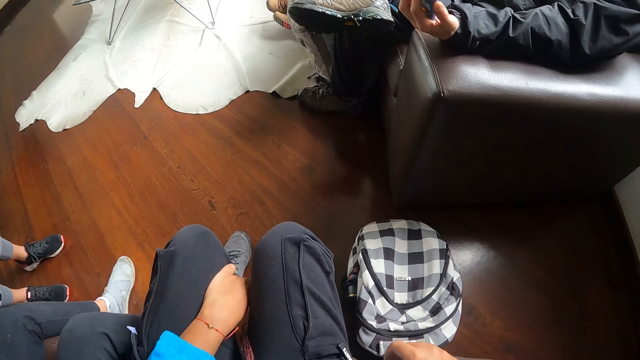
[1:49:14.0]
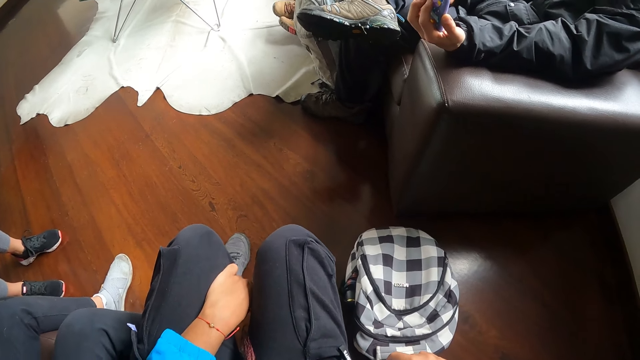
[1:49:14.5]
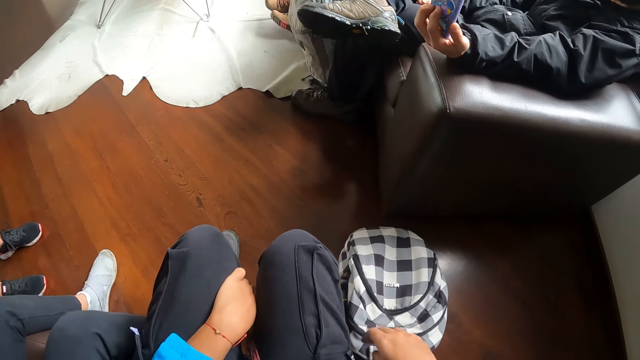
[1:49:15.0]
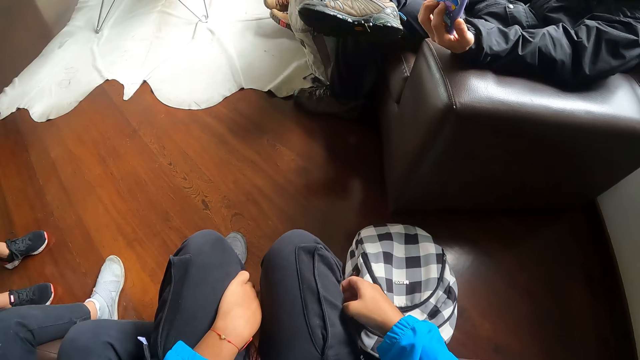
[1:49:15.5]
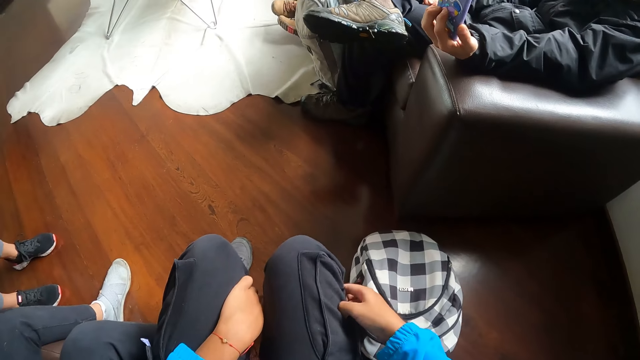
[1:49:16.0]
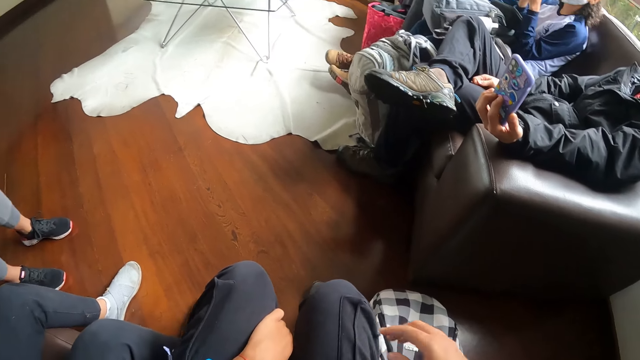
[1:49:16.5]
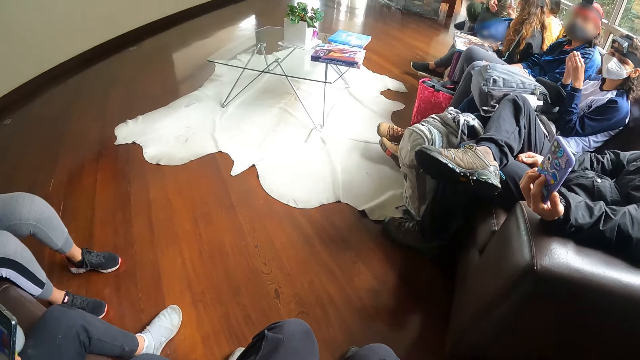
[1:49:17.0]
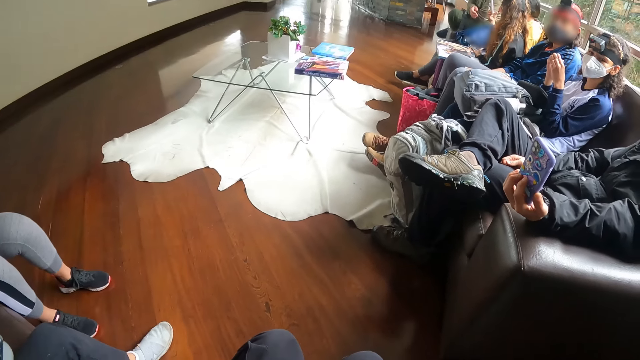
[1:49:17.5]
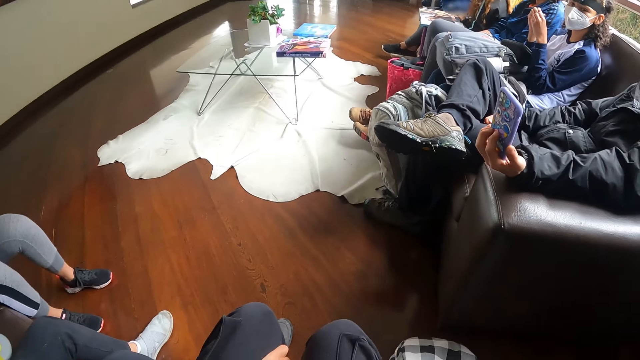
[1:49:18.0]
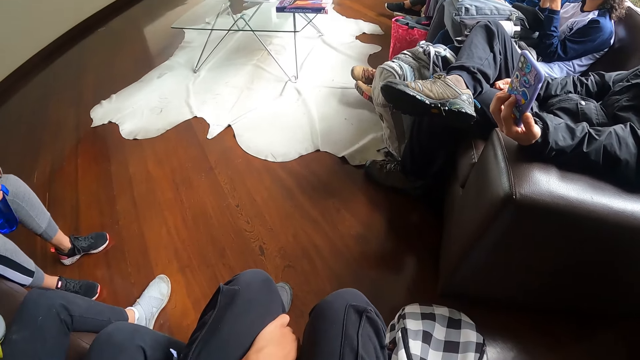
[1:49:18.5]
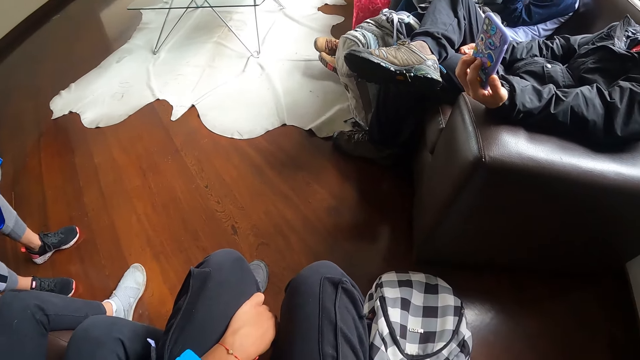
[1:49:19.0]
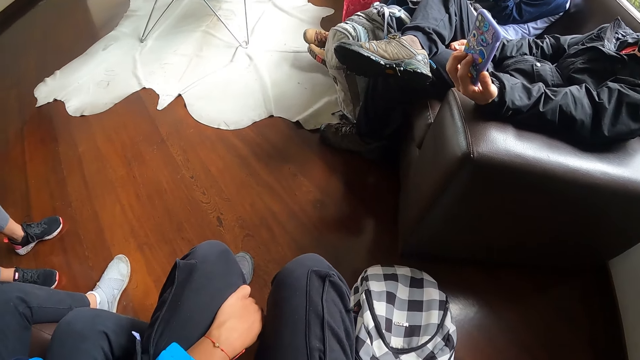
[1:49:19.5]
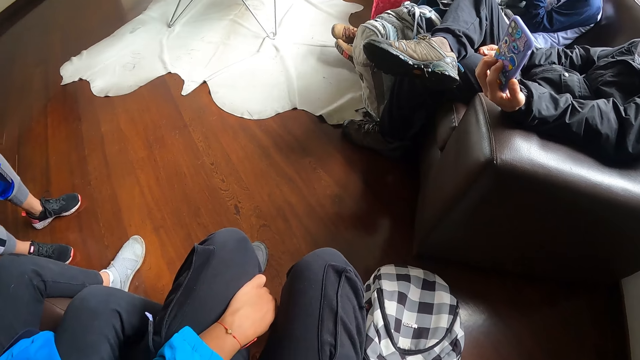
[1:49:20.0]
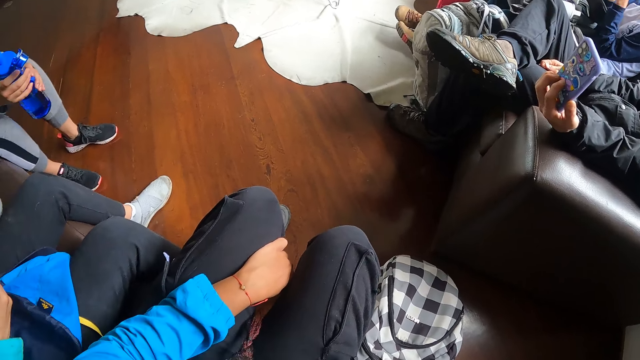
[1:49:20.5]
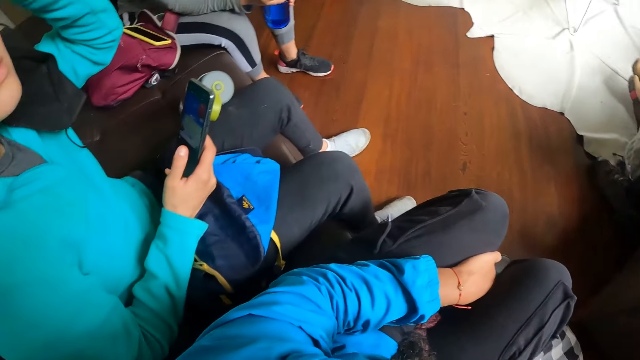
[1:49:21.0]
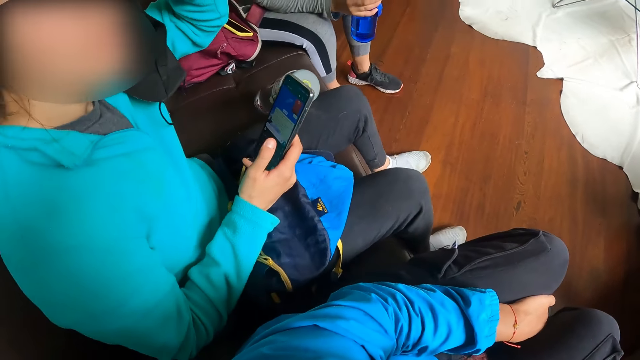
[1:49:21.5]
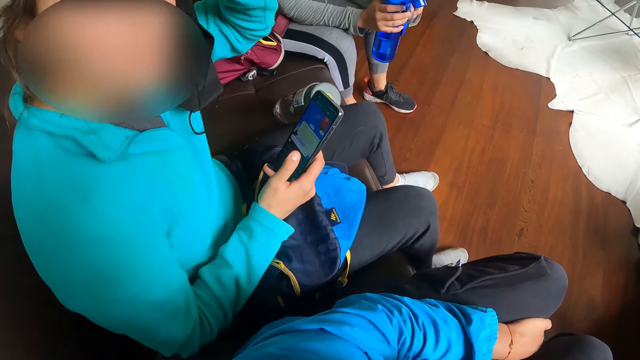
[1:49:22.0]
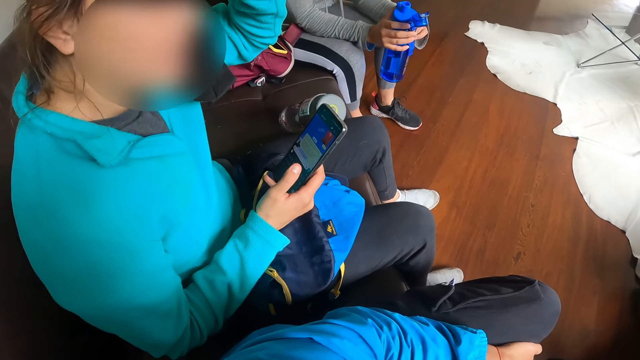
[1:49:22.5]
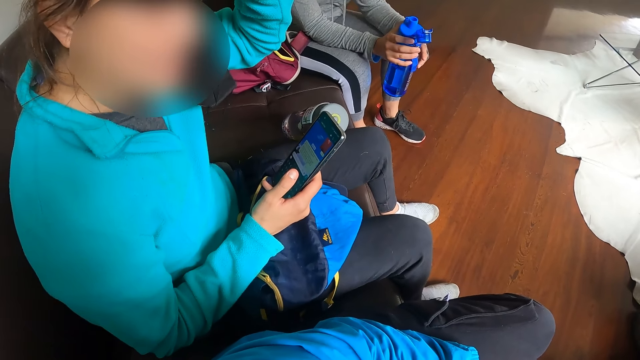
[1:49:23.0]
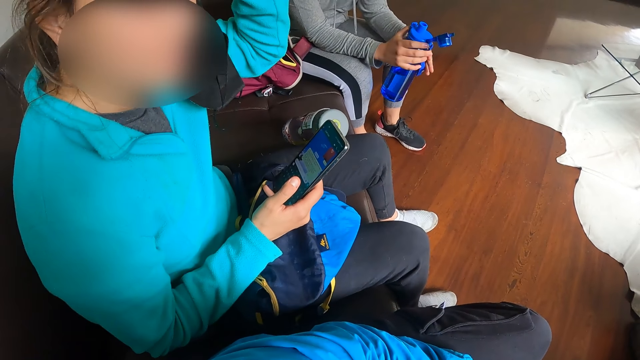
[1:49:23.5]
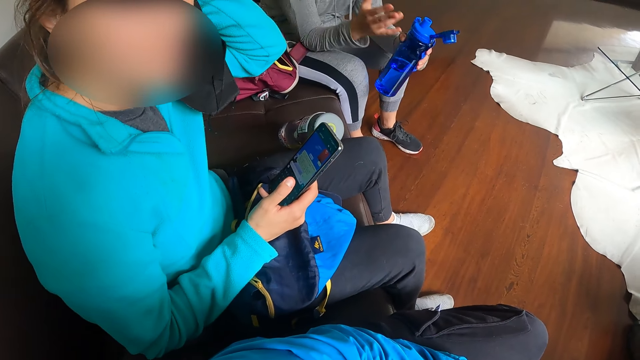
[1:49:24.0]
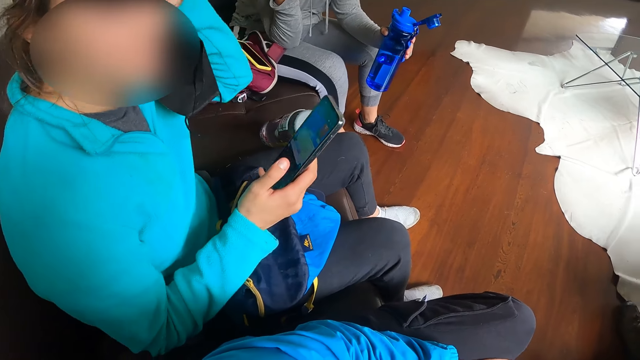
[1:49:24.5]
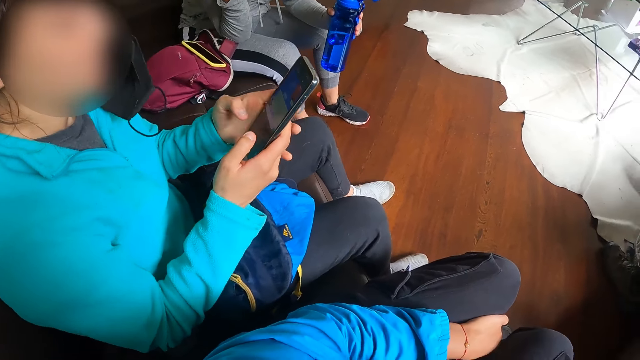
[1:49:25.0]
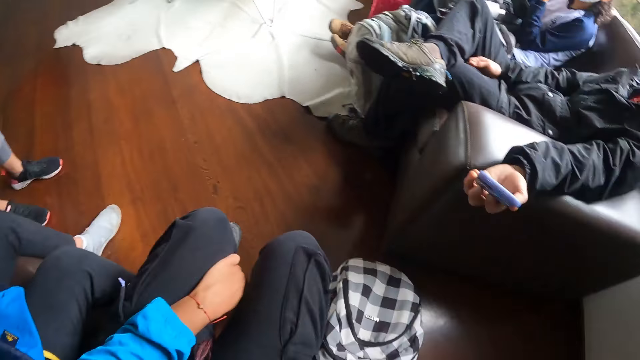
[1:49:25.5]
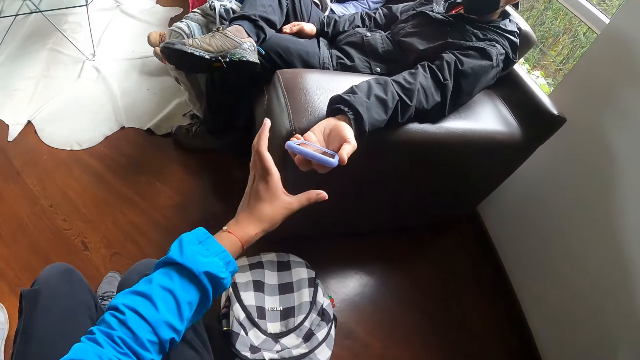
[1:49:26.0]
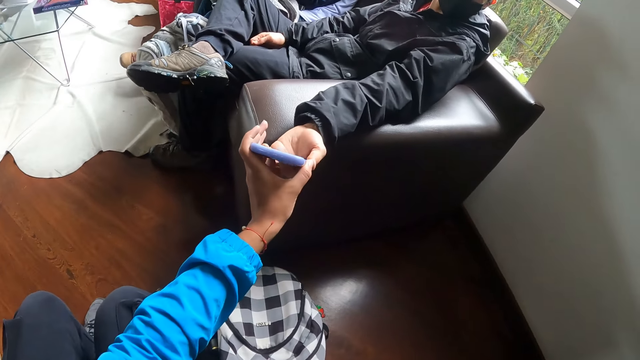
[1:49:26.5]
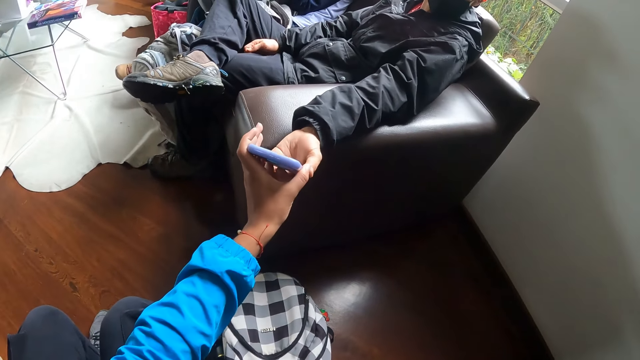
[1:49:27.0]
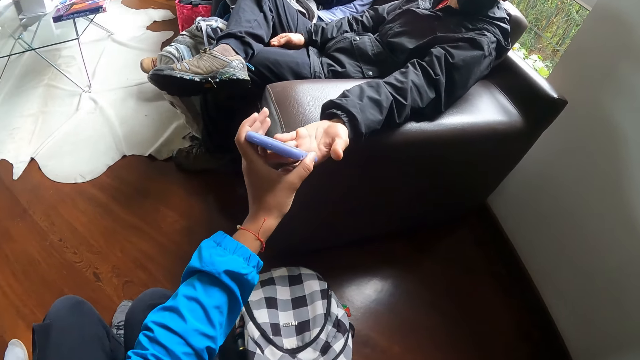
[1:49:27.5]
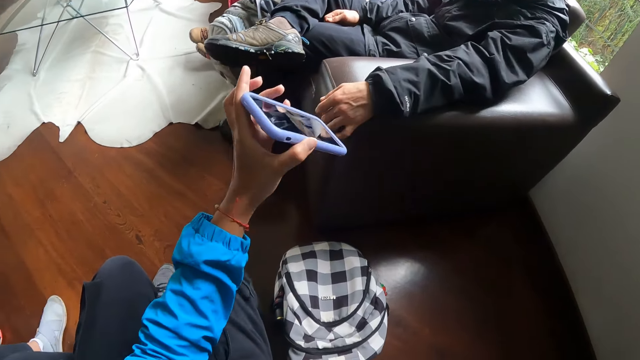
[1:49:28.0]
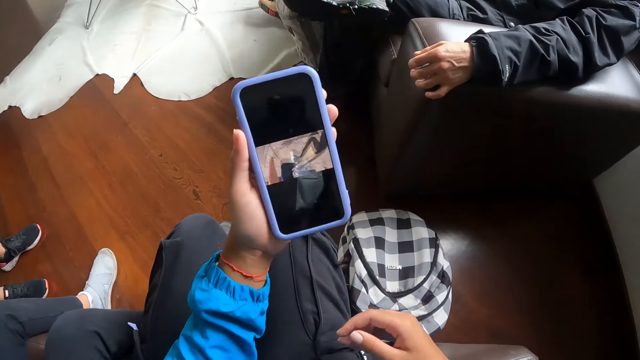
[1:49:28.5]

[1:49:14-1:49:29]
The camera wearer scratches her right lap with her right hand. A woman touches her hair with her left hand. A person dials the phone. Another woman removes her right hand from a bottle. The first woman operates a phone with both hands. The camera wearer collects the phone from the man with her left hand.

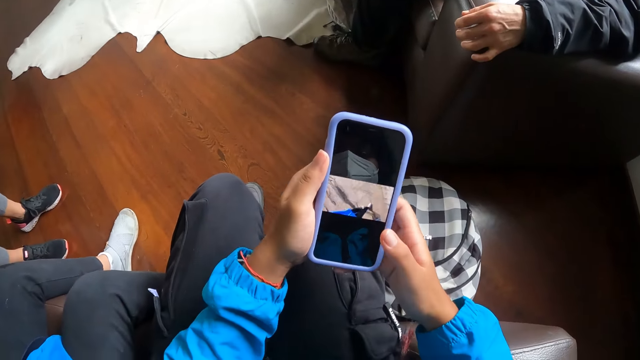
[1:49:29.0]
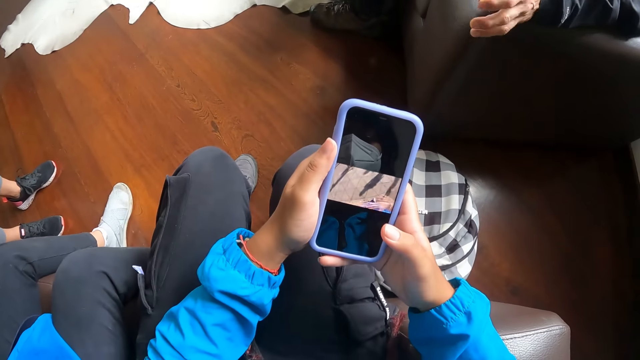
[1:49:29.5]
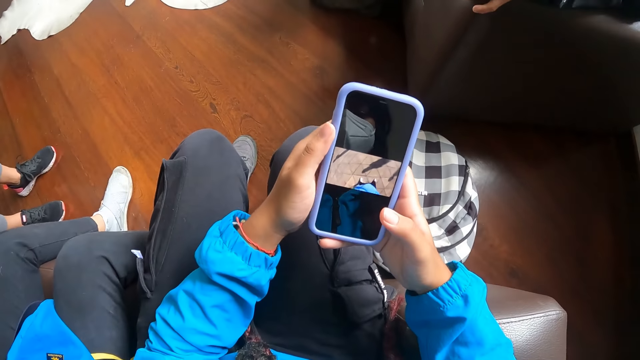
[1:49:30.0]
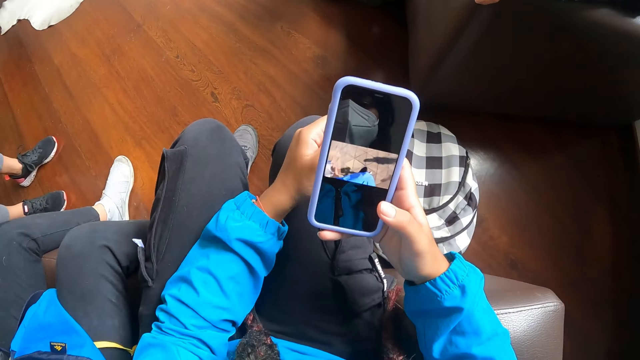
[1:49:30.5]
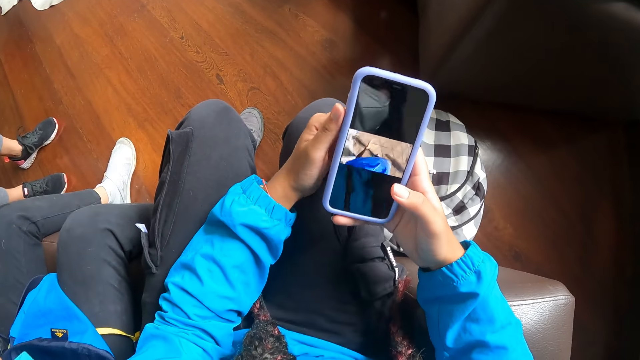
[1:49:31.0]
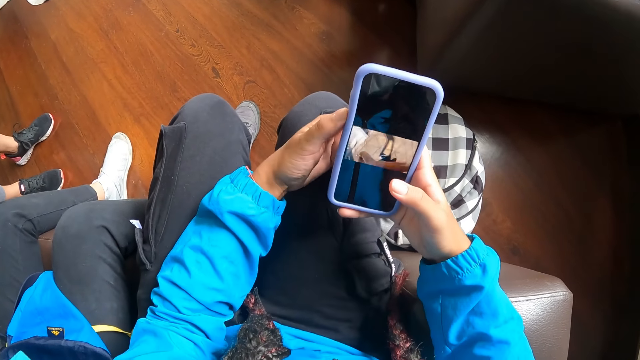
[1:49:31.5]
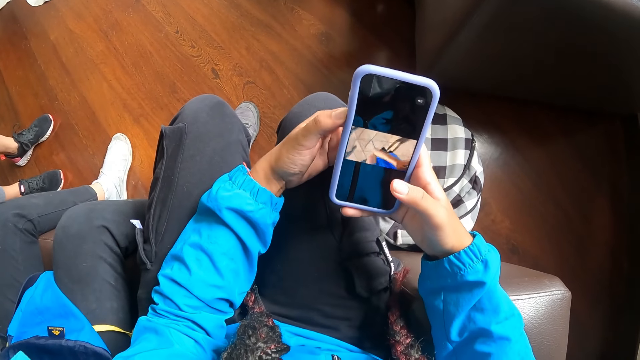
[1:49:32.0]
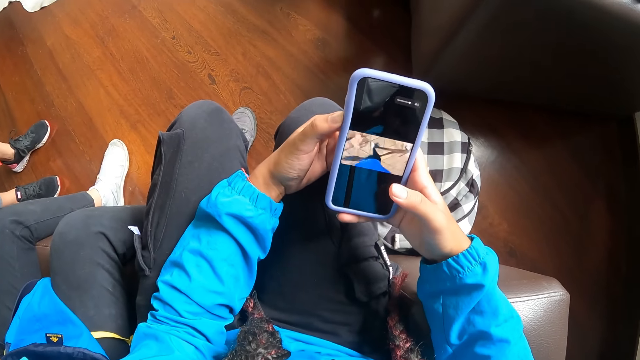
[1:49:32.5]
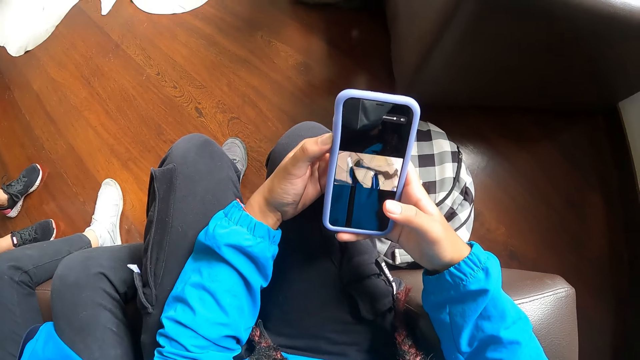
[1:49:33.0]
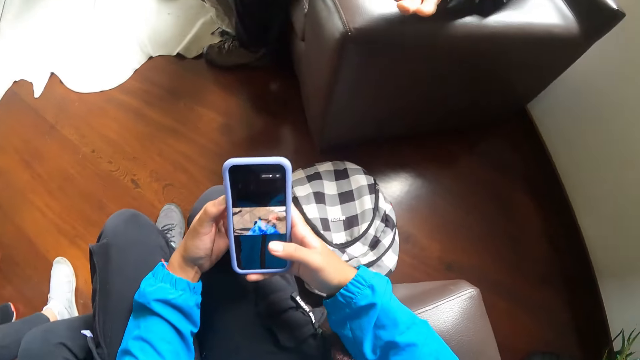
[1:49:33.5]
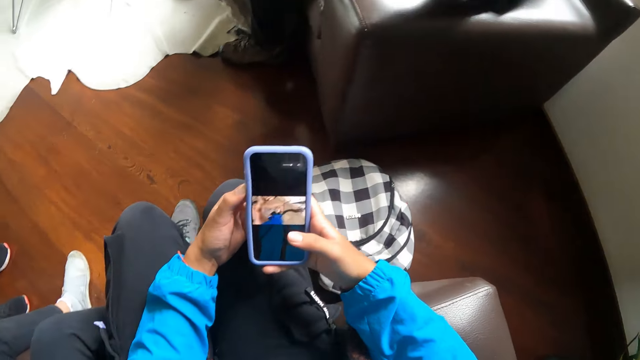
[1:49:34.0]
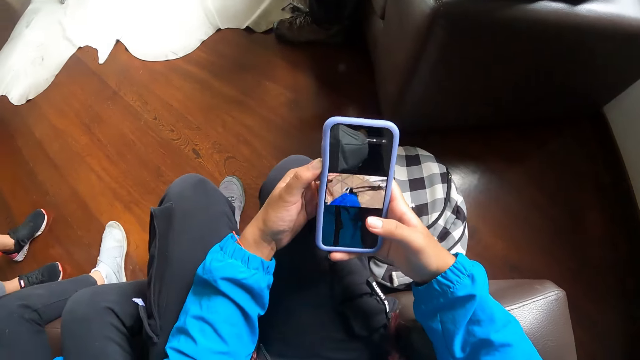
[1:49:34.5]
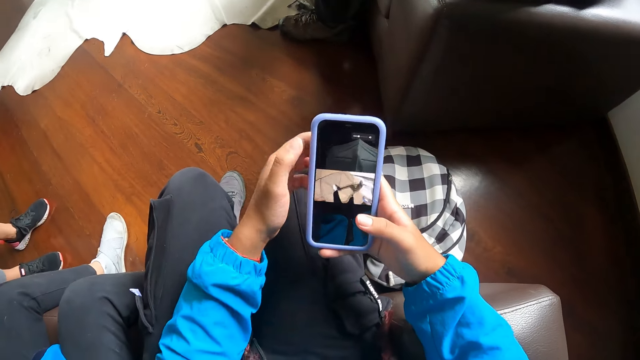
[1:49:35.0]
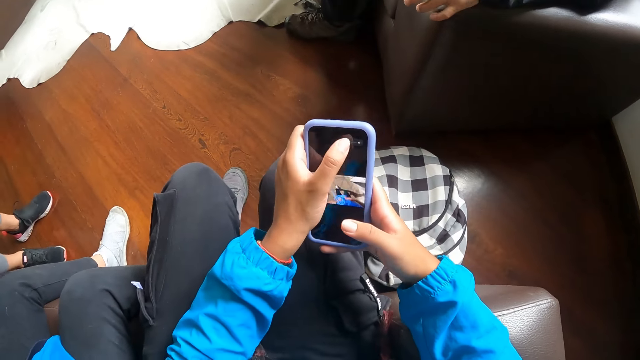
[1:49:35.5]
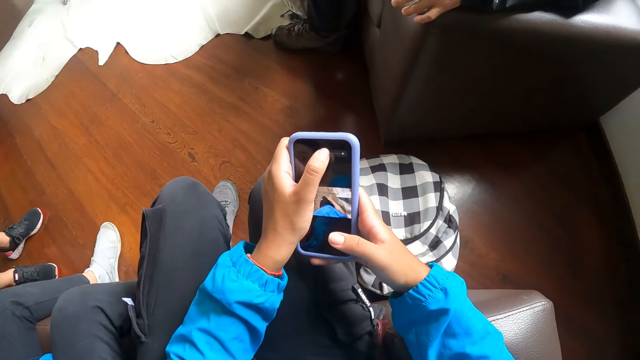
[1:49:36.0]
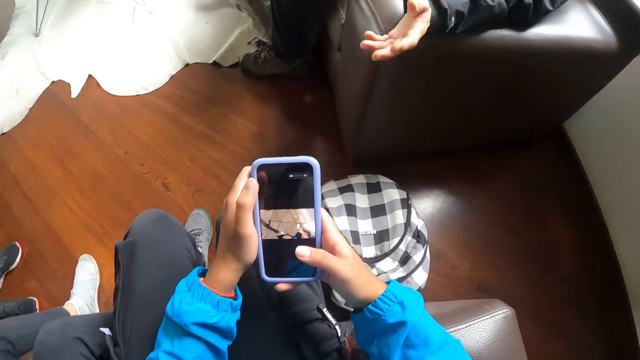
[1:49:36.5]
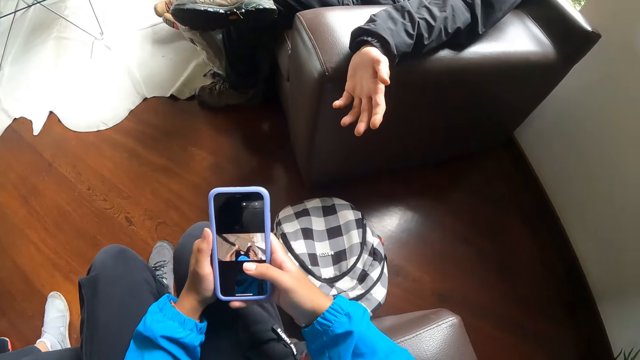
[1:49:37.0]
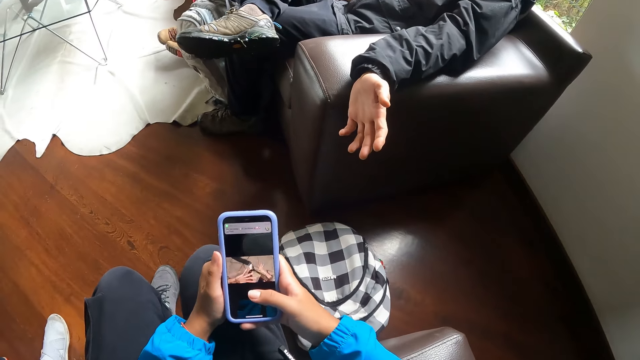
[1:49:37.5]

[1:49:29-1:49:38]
The camera wearer looks at the phone. She operates the phone with her left hand. She dials the phone. The man interacts with the camera wearer.
